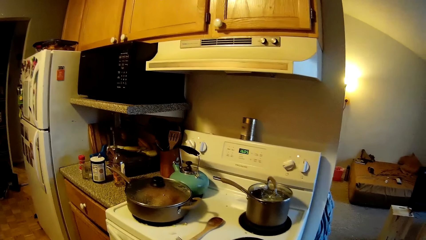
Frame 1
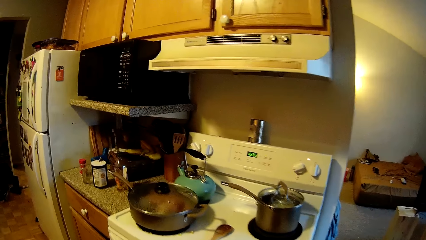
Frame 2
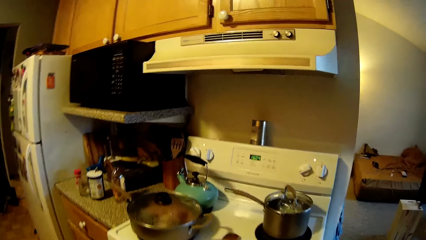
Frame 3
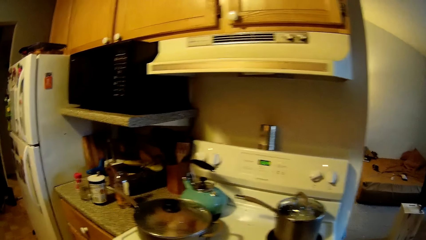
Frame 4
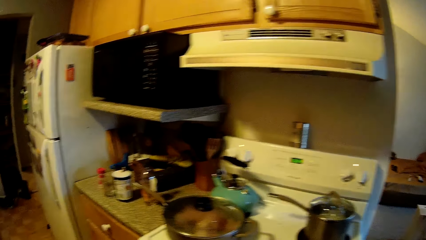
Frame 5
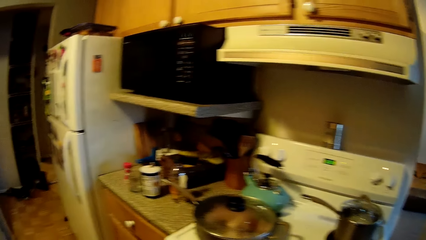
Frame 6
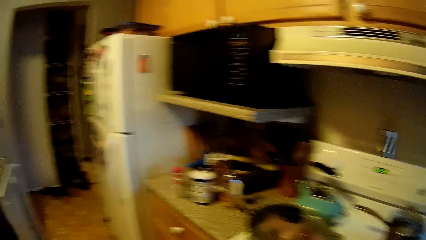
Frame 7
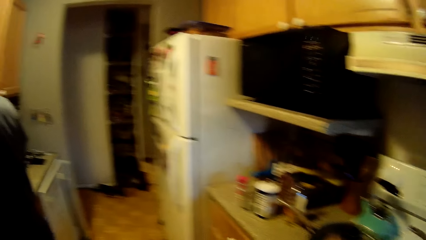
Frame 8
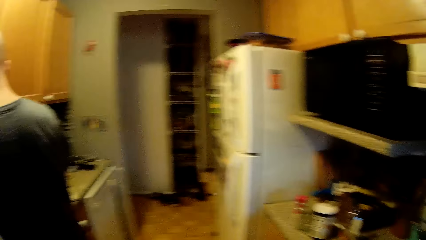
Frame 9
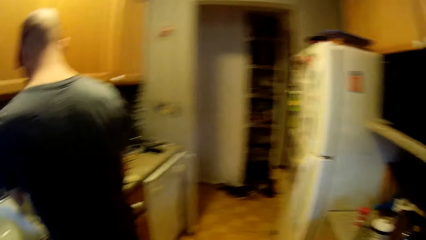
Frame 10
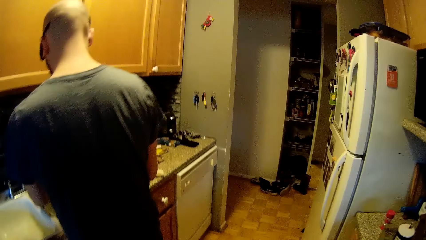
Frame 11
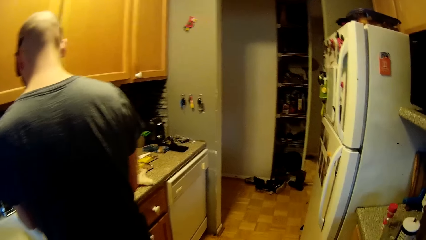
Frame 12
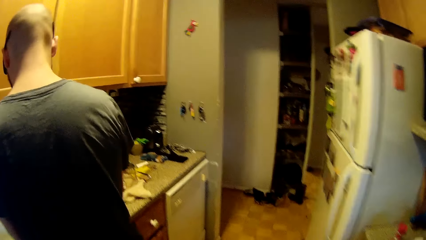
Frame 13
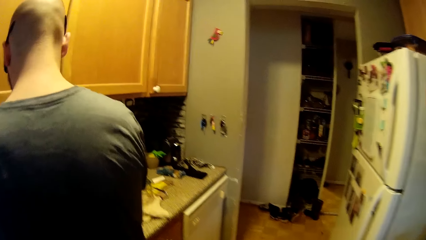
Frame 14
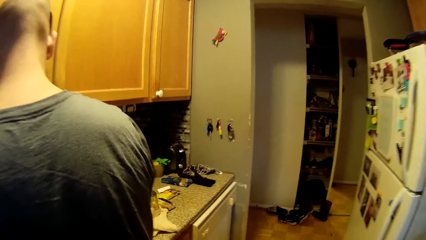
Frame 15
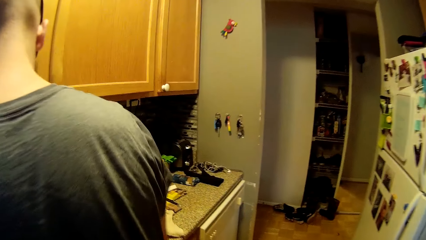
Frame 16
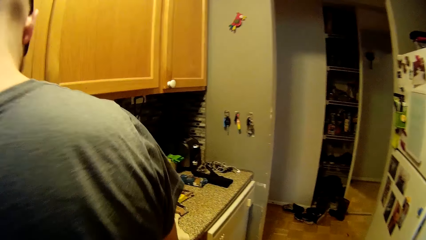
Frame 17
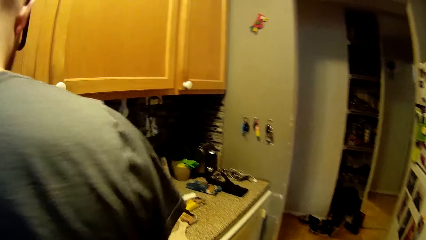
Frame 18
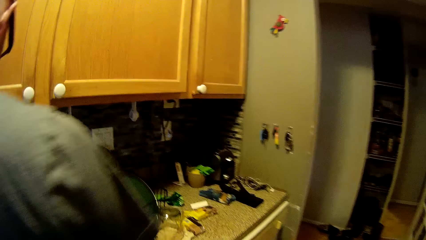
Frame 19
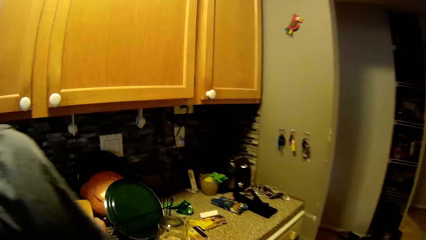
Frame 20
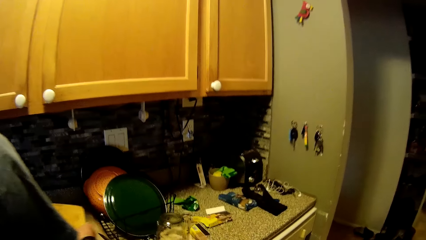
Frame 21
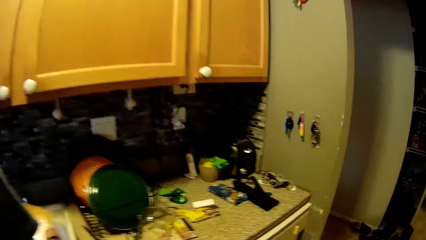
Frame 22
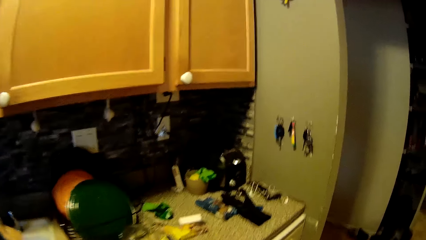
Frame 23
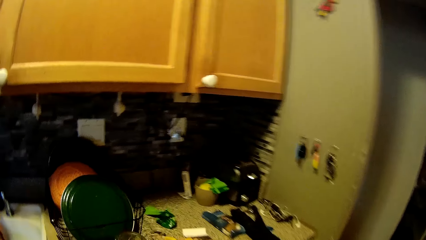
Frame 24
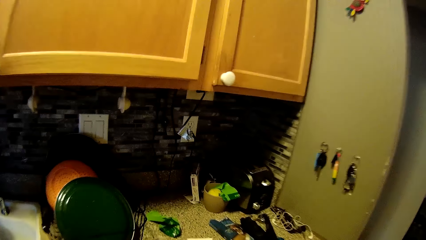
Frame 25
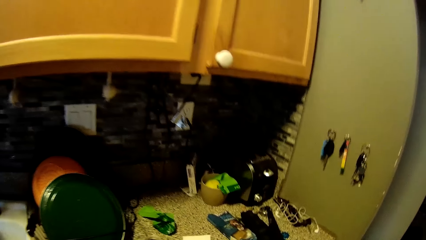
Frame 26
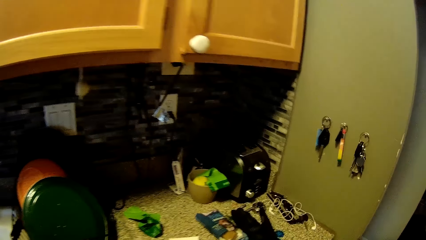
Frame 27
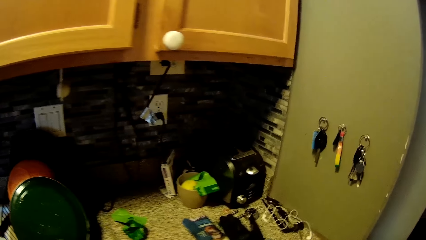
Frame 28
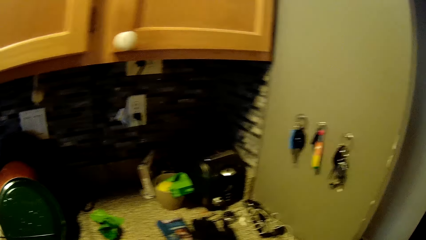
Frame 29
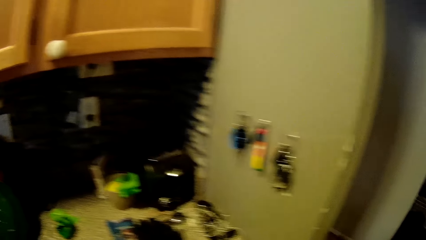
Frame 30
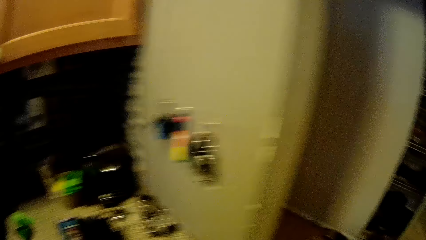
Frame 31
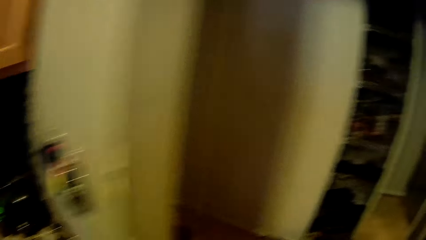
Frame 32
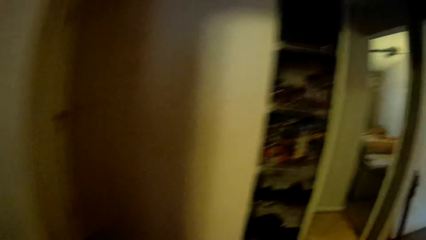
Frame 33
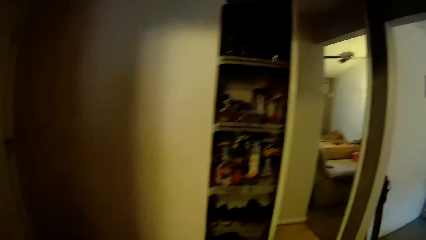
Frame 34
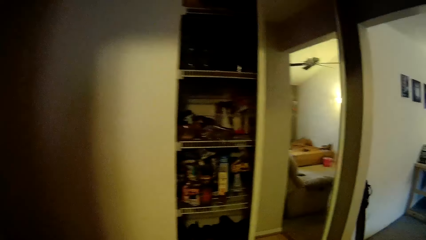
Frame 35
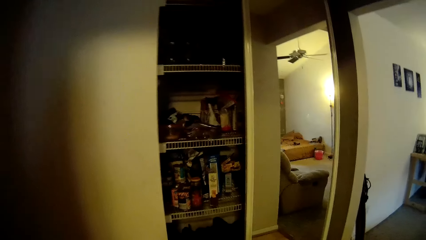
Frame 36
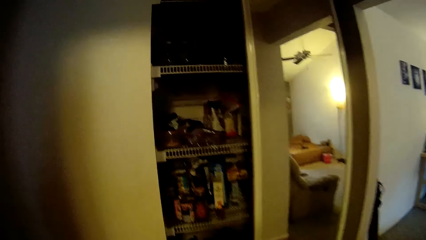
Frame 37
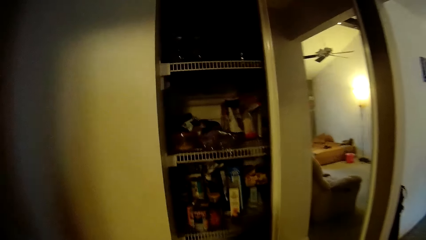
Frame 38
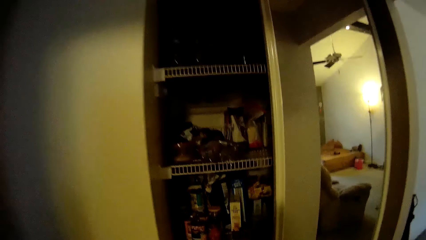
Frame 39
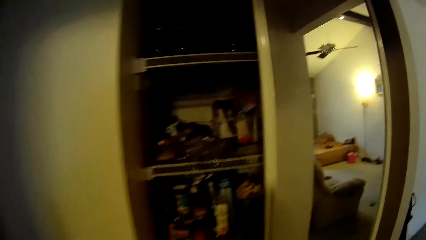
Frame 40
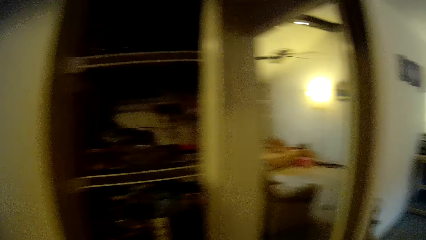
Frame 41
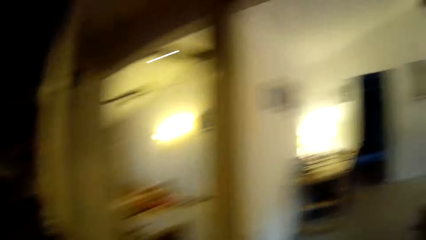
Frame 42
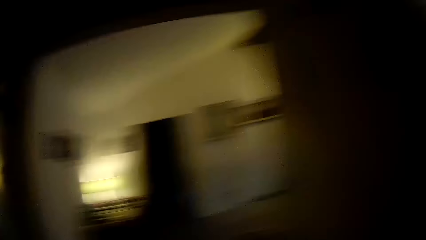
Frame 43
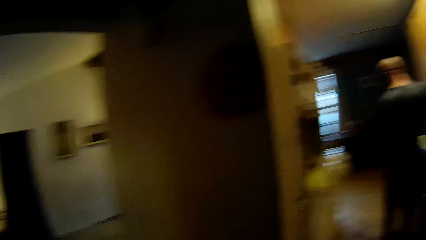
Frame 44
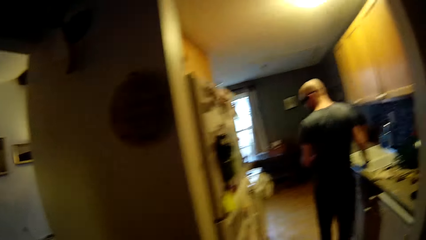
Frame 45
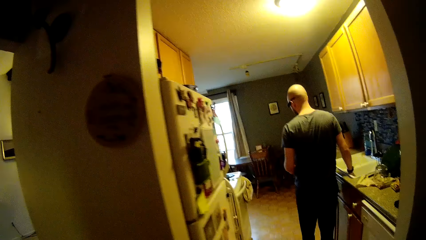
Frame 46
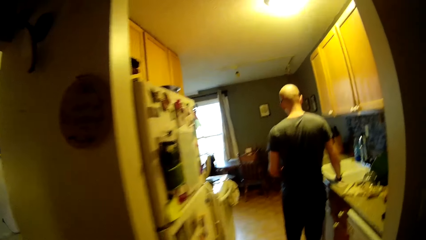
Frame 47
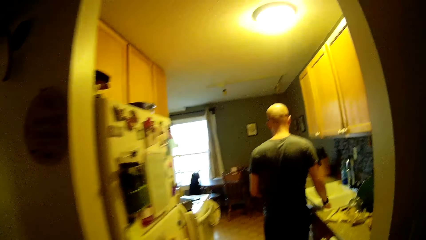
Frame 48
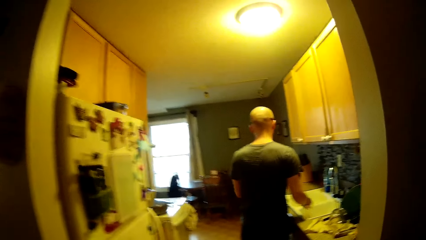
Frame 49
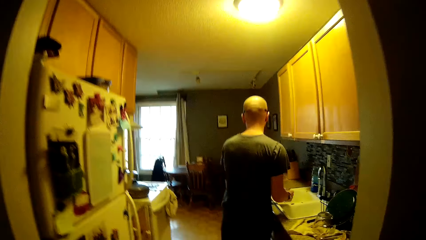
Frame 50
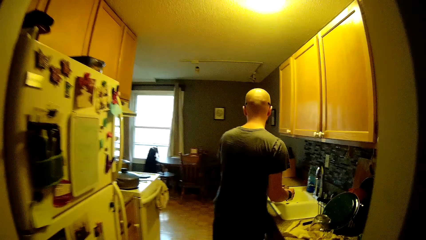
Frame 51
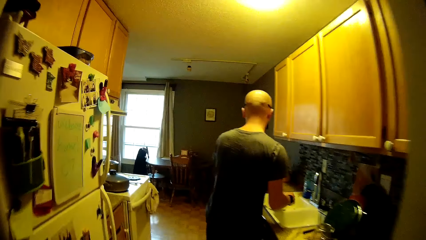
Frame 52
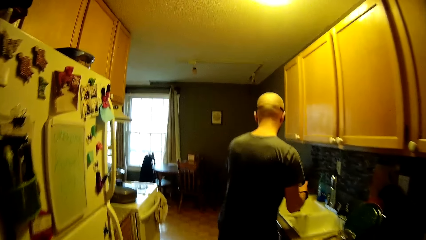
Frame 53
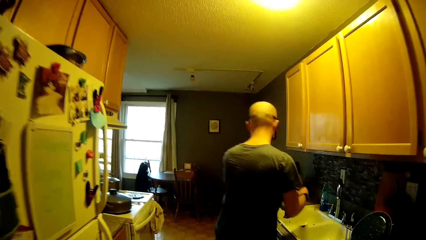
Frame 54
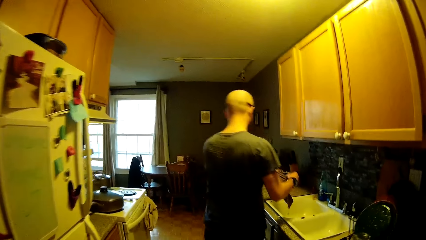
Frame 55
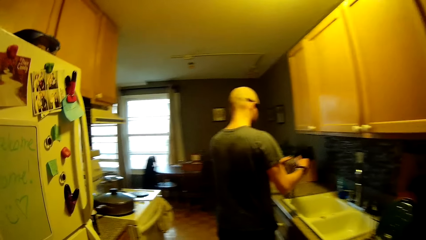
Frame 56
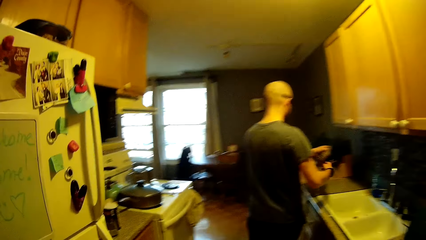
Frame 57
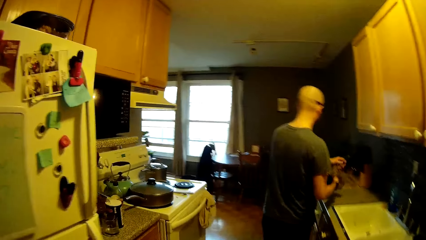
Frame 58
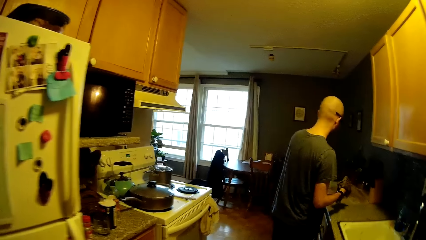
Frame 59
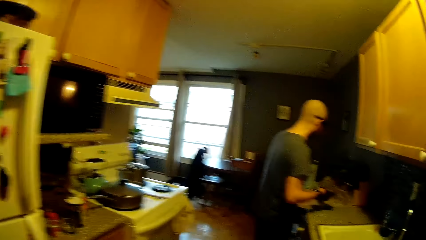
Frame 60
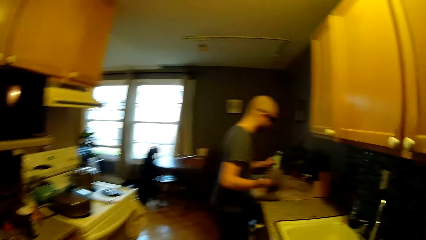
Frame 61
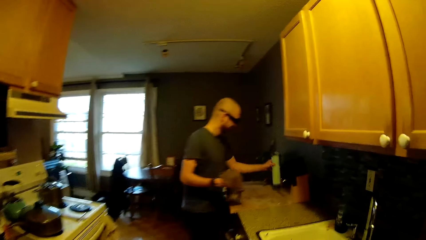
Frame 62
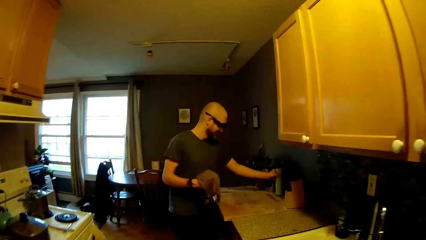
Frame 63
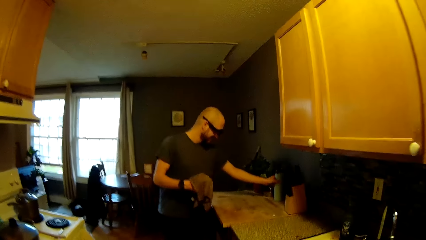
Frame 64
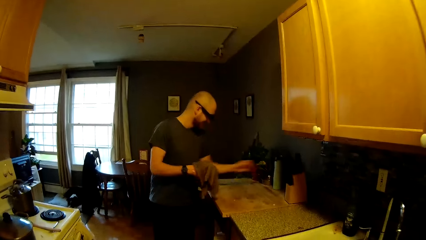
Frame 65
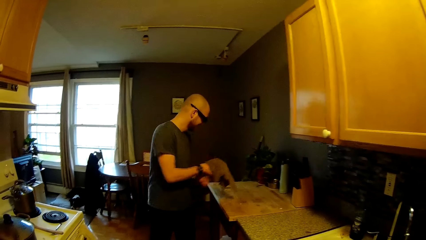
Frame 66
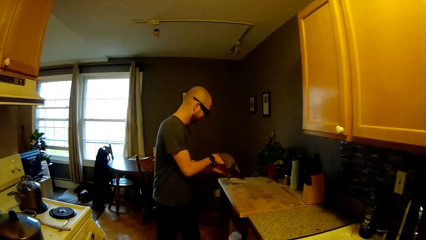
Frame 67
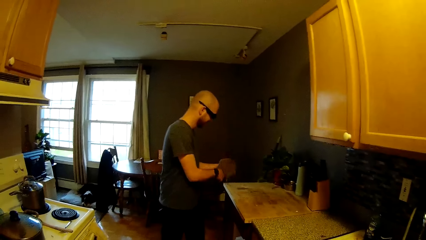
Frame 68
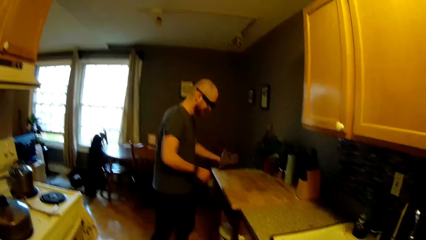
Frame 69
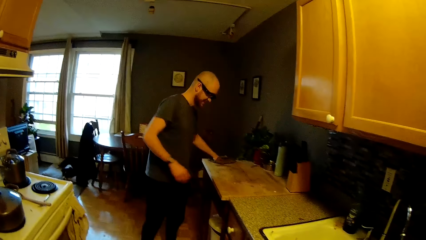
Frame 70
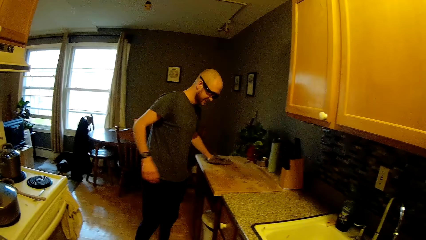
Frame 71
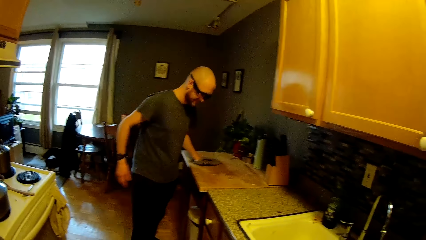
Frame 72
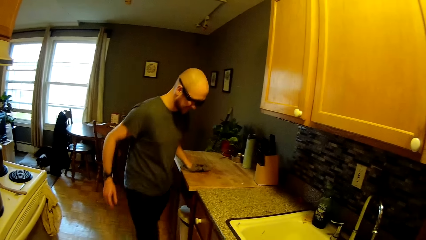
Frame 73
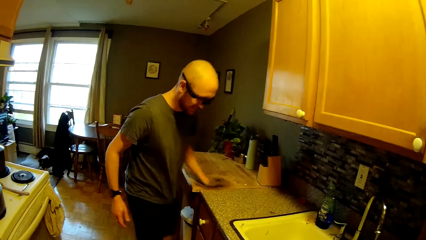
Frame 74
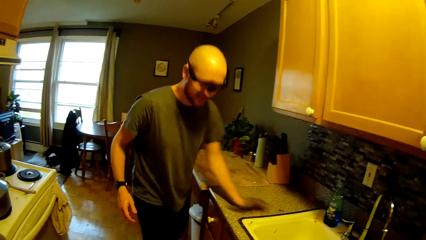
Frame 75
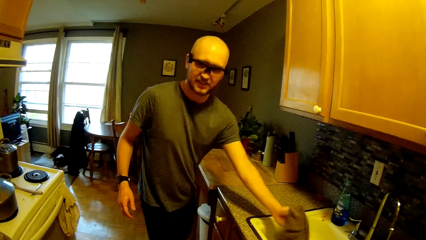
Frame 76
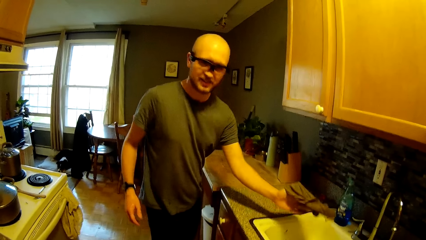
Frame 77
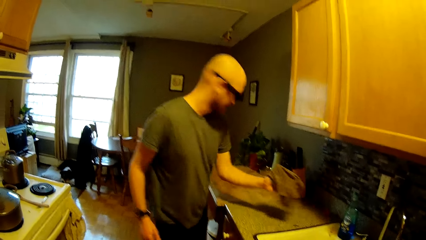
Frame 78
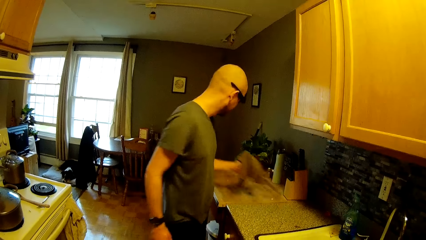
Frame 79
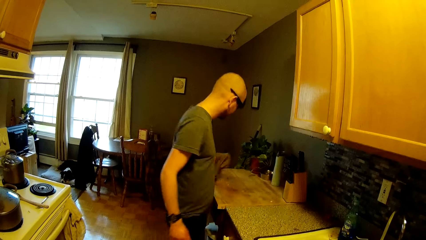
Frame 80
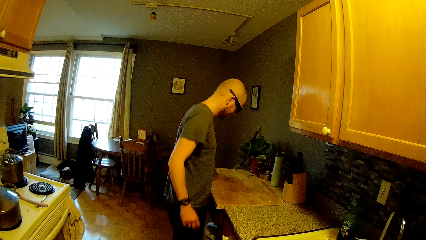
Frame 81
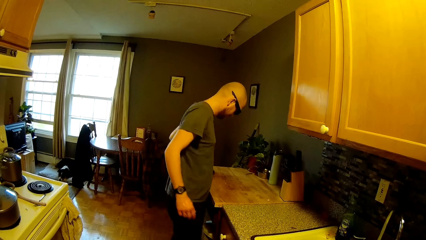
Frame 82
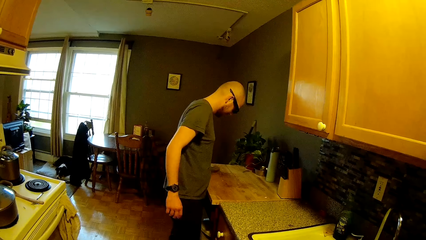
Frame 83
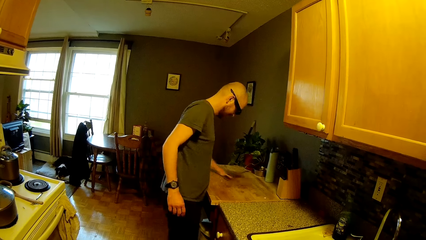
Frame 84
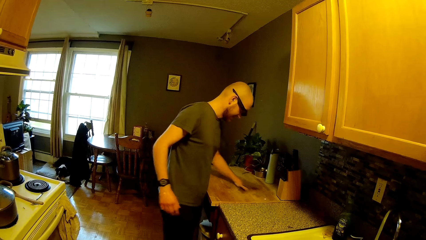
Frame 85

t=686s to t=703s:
The camera wearer walks in the room. A man squeezes the towel with both hands. The camera wearer converses with the man. The man removes his left hand from the towel in his hands. He picks a green container from a table surface with his left hand, places the green container at the end of the table surface, transfers the towel from his right hand to his left hand, and wipes the table surface with the towel in his left hand.
